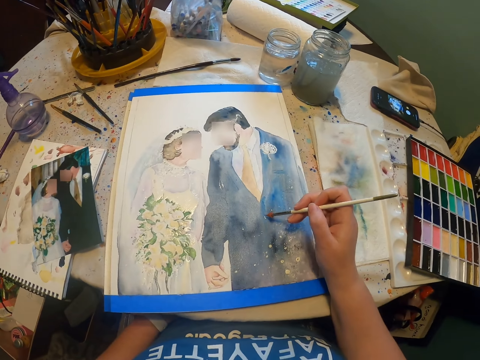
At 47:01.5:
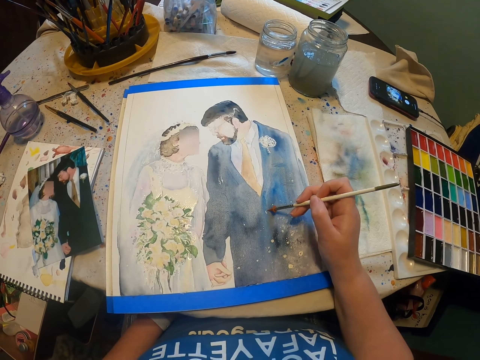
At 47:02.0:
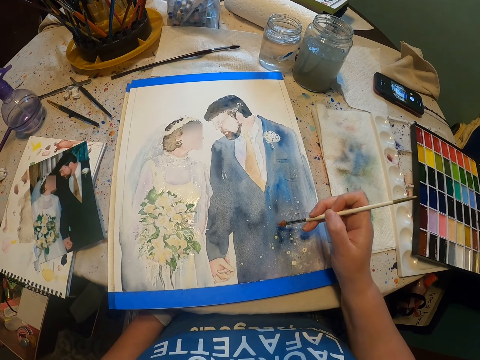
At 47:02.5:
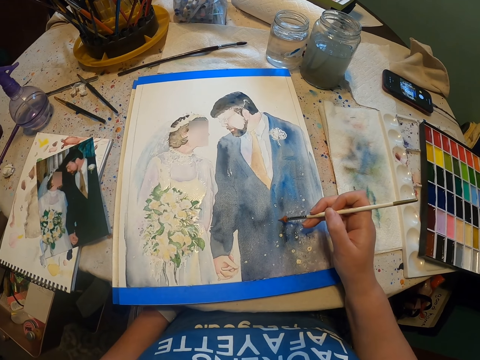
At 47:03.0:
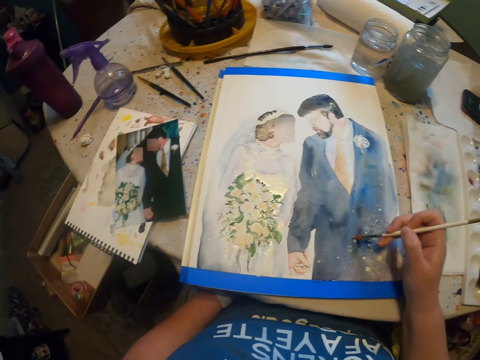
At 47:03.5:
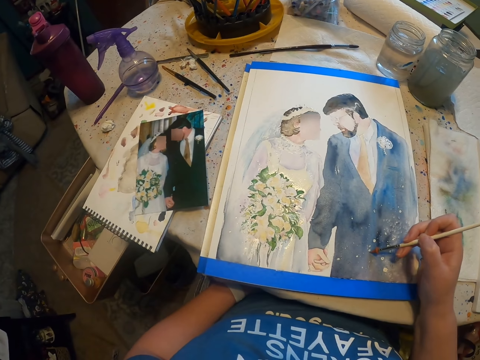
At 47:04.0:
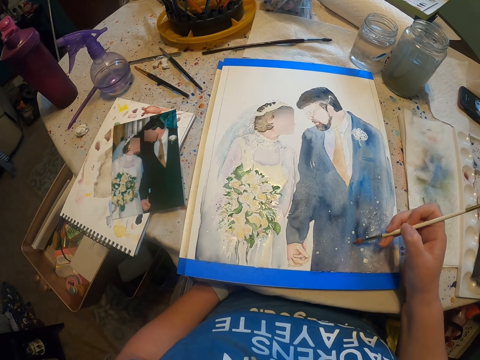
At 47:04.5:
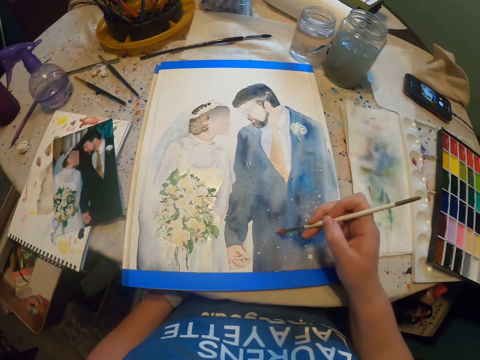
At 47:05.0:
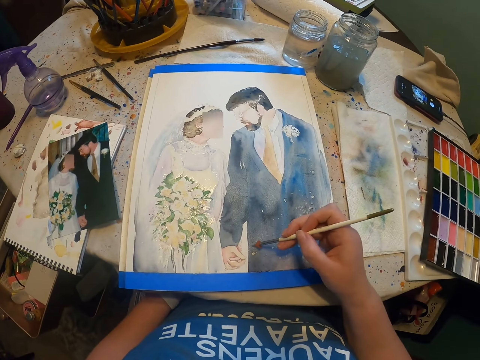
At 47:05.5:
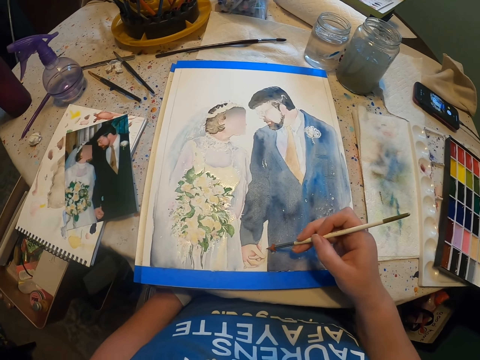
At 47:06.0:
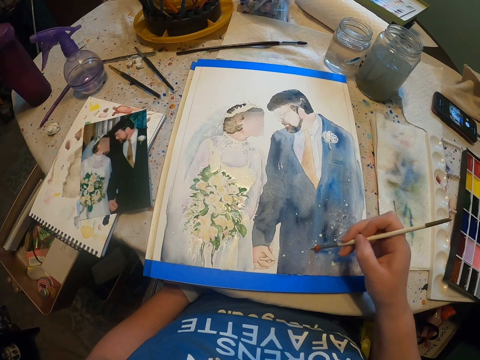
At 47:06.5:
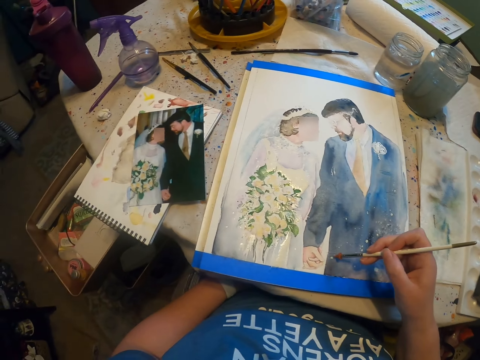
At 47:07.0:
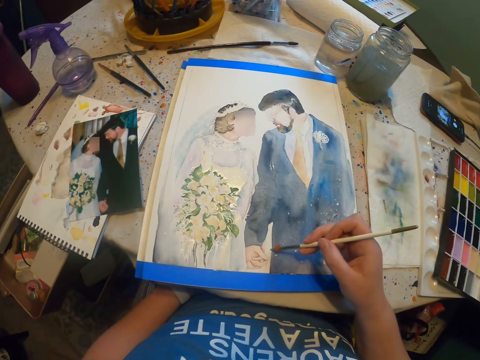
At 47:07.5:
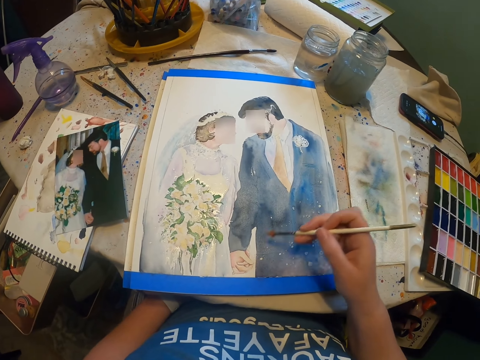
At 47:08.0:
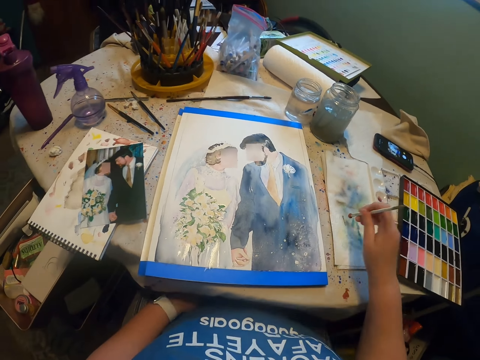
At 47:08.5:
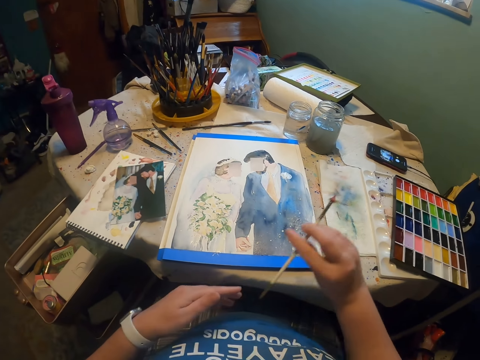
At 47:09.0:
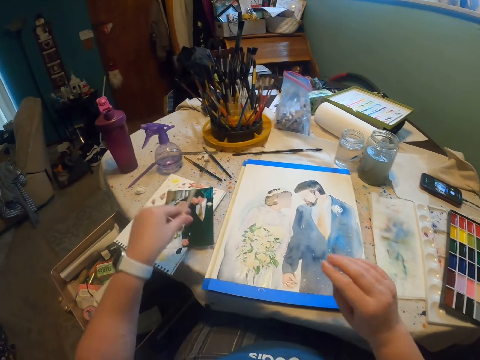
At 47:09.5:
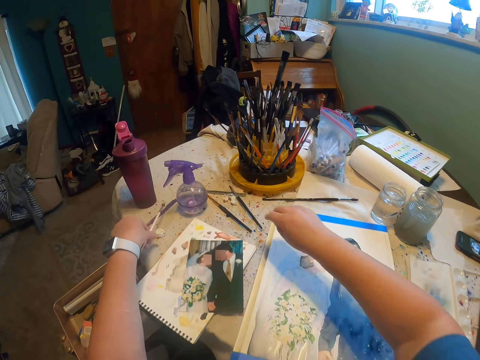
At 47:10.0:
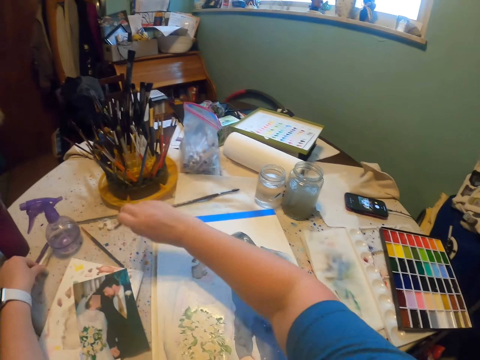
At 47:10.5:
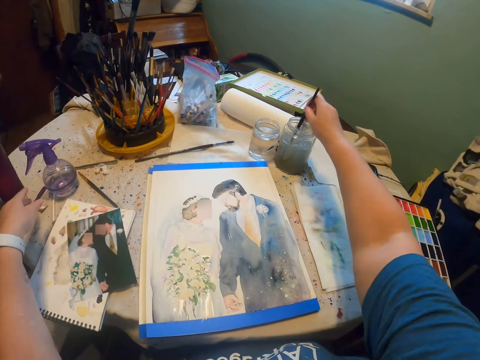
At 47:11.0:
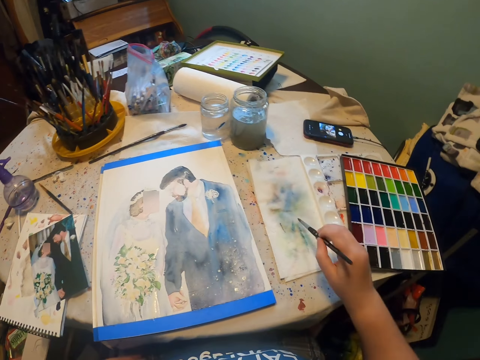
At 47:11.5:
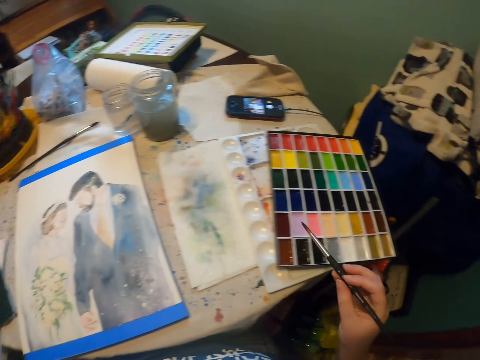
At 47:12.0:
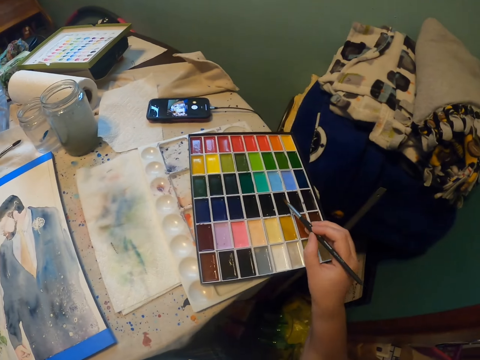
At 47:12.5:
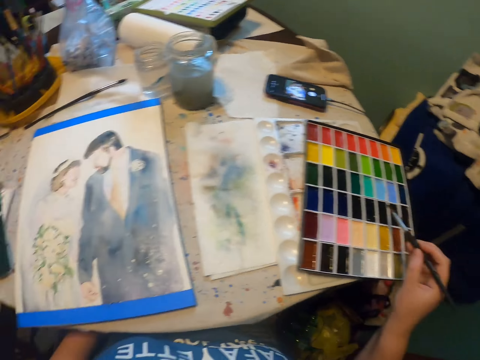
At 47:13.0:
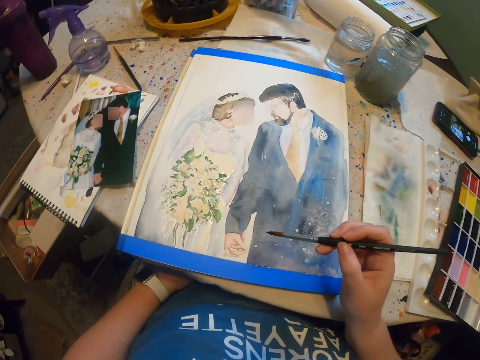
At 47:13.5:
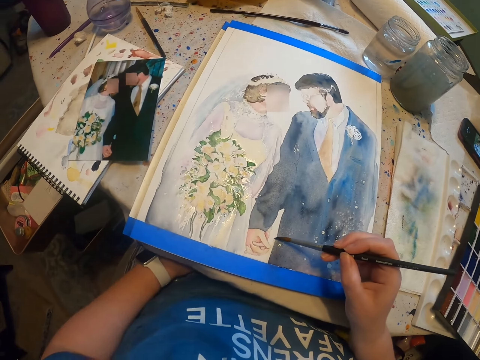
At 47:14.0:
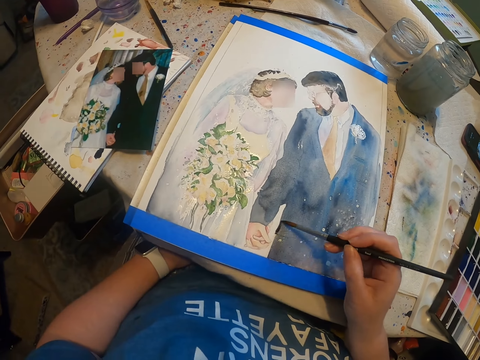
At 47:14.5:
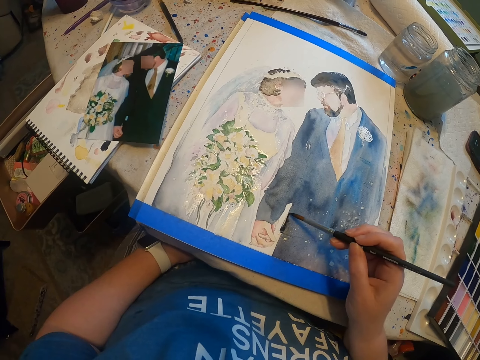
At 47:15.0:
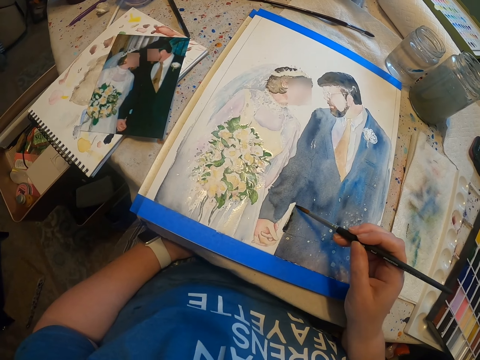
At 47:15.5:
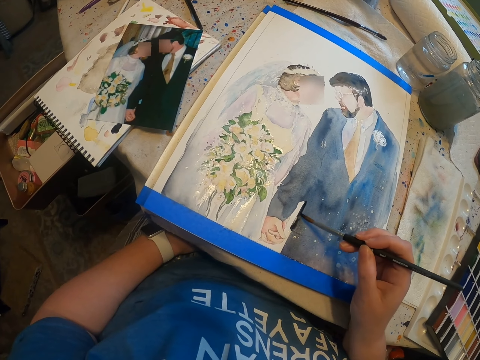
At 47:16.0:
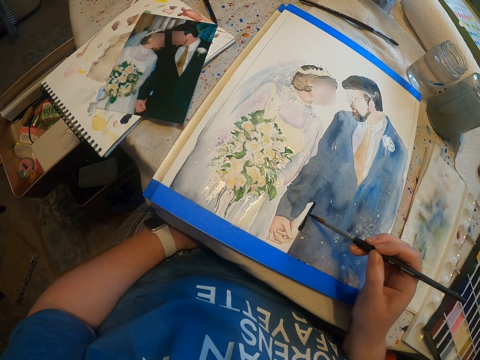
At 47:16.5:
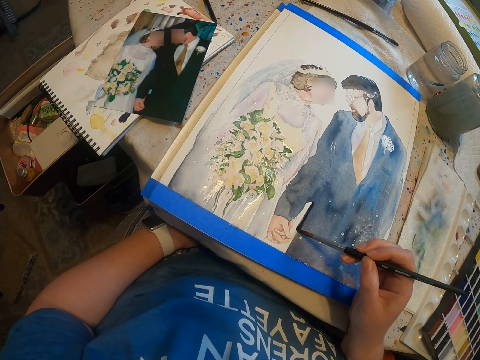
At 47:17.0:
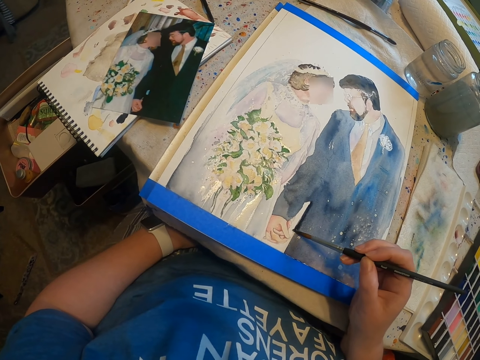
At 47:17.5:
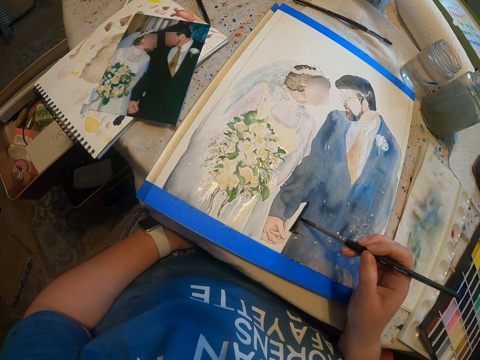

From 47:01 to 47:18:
The camera wearer writes on the painting. He hits the pen on a paper. He holds the pen with his left hand. He puts the painting brush on the table. He places the pen on the table. He picks up the paint brush from the table. He dips the paint brush in the water. He takes color paint from the paint palette. He adds paint on the paint brush. He paints an art with the painting brush on a board.

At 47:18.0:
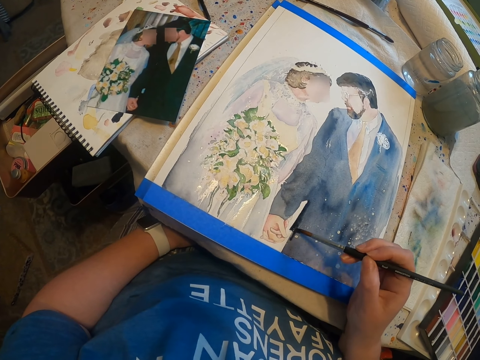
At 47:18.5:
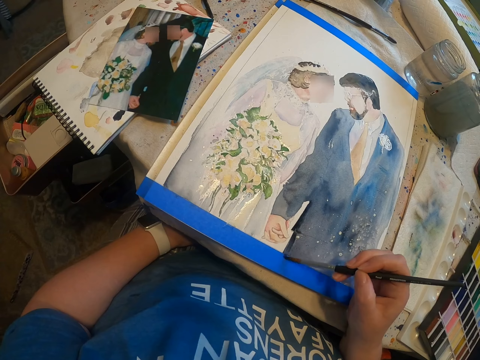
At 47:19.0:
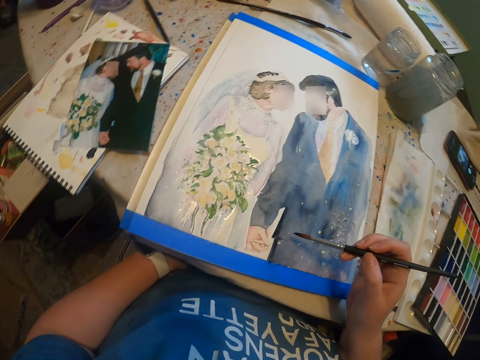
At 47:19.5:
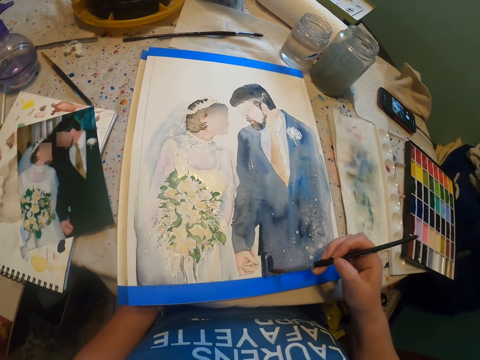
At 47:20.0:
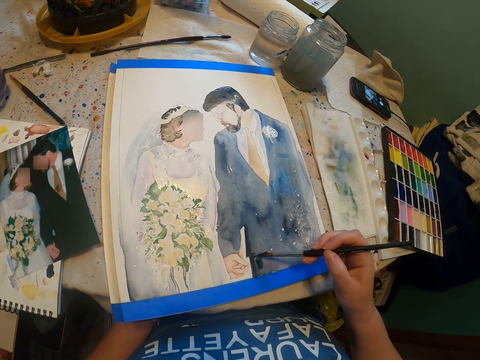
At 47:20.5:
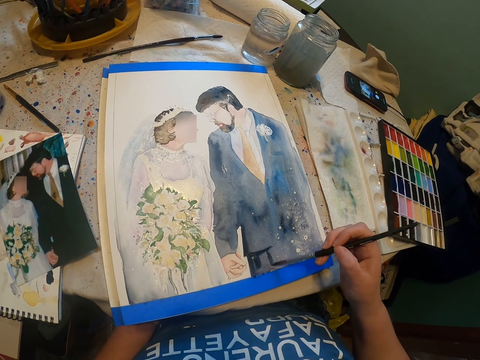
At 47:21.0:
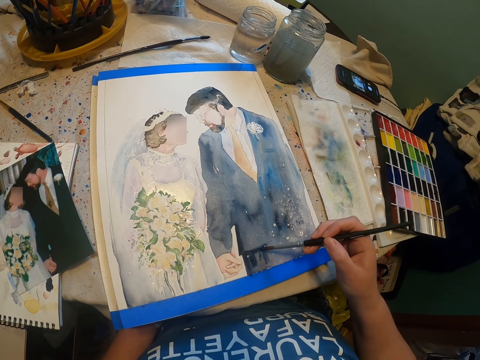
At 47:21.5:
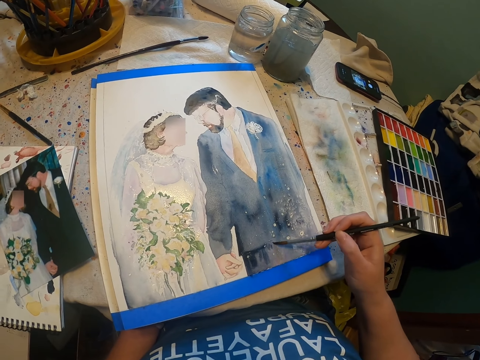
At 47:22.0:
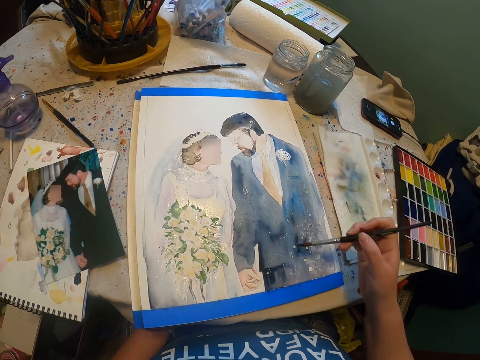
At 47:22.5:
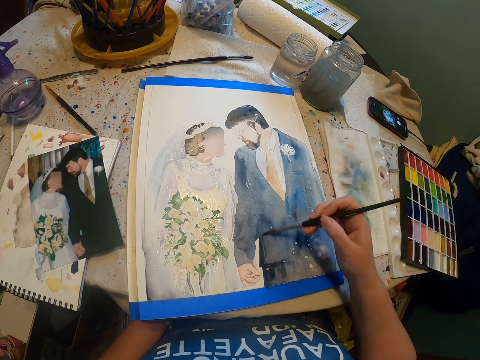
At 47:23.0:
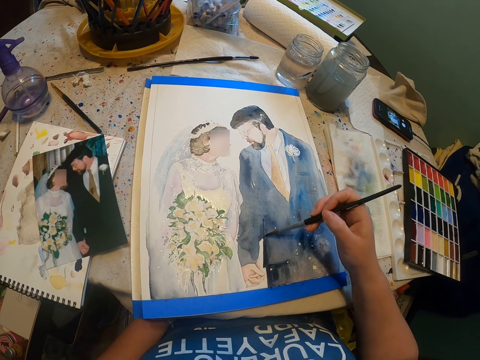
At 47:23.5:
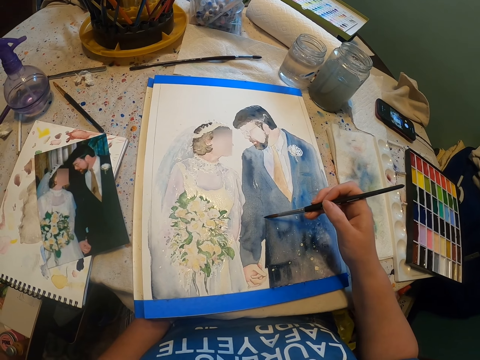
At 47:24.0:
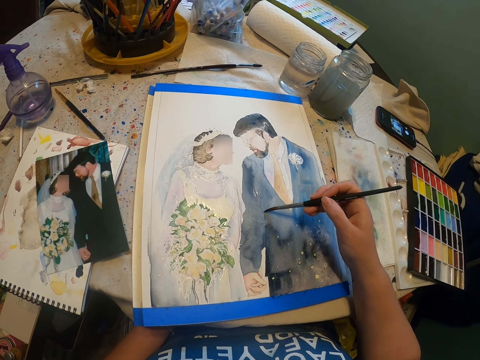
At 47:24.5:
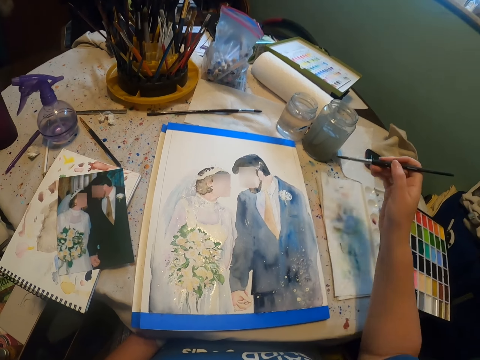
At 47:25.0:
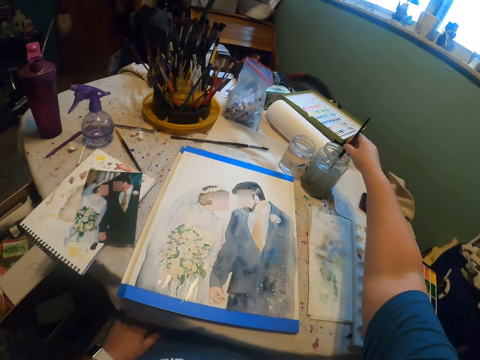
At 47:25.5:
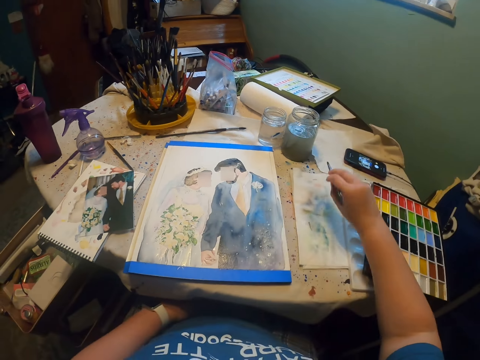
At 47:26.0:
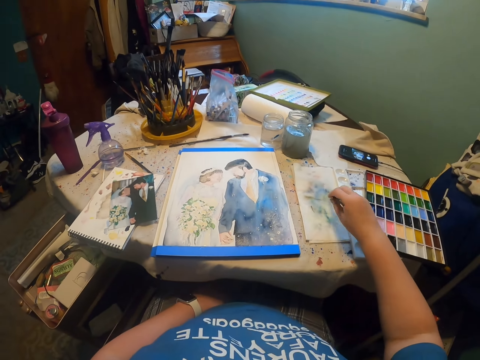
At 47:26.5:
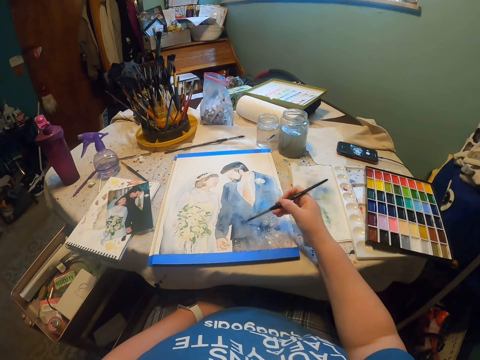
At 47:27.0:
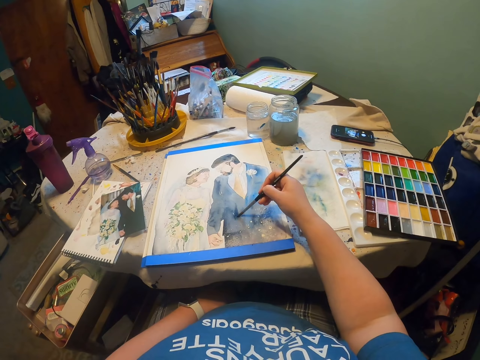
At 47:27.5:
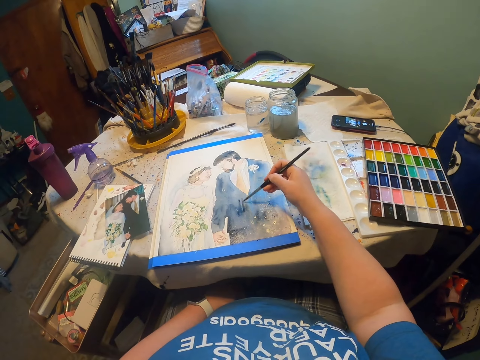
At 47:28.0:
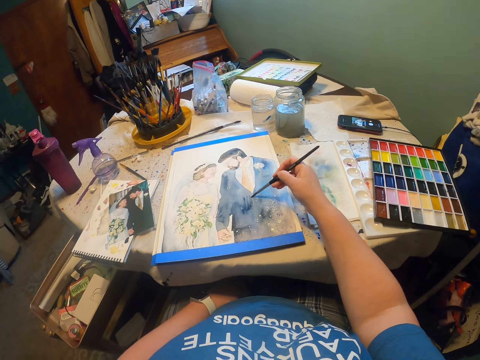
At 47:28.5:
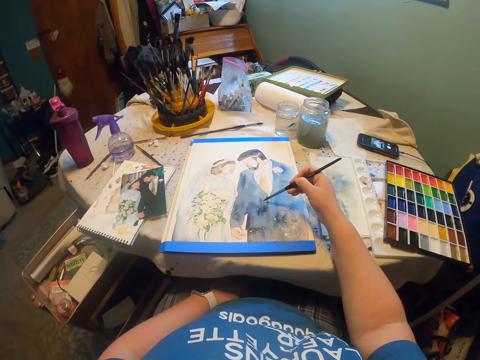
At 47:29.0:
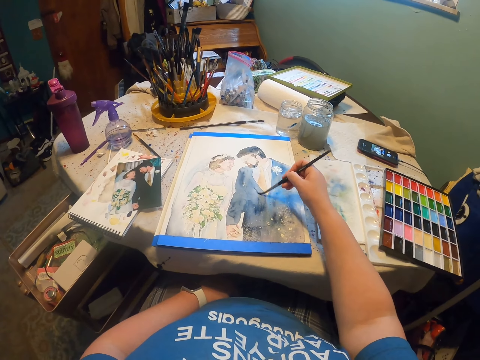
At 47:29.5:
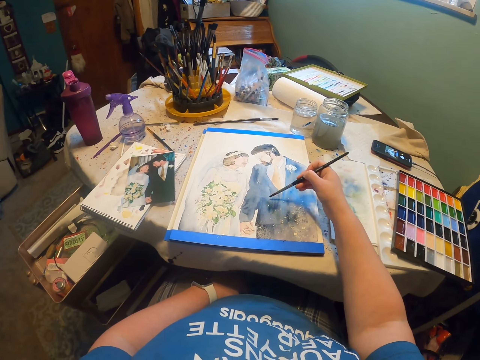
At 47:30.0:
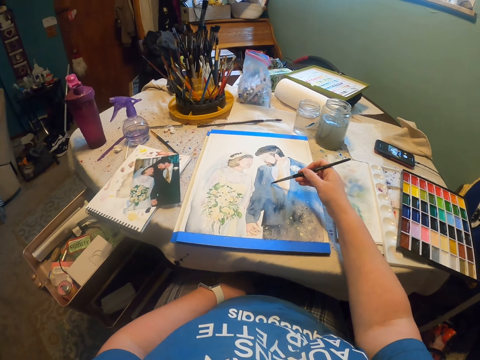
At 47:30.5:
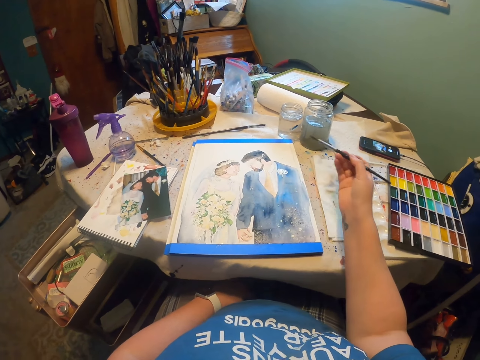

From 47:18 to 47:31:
The camera wearer dips a paint brush in the water. They take paint from the paint can. They paint on a board with the paint brush.
